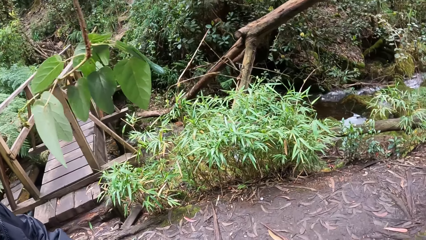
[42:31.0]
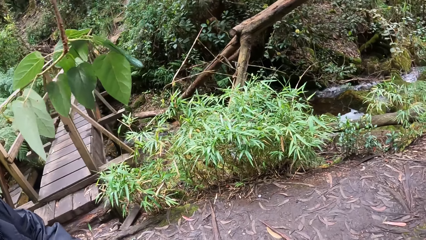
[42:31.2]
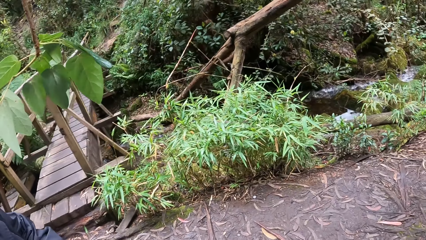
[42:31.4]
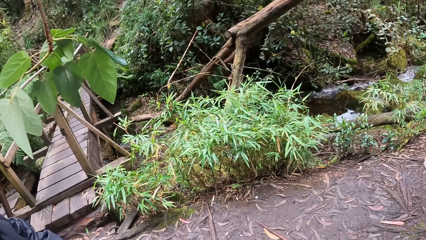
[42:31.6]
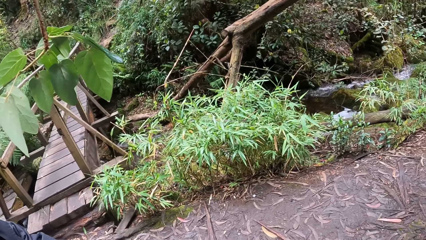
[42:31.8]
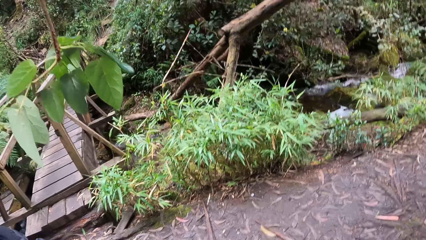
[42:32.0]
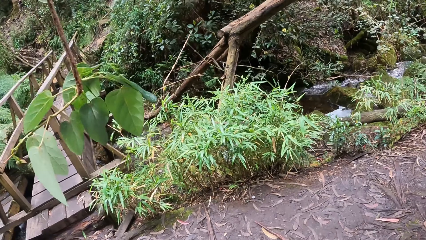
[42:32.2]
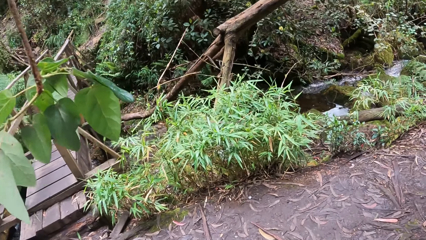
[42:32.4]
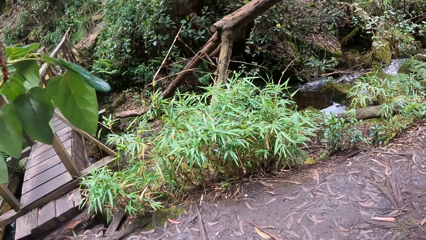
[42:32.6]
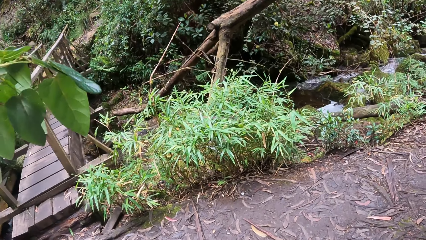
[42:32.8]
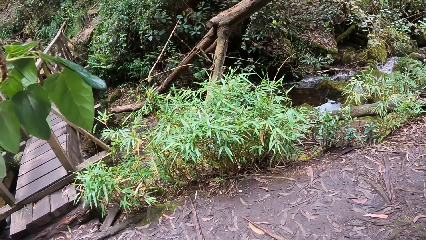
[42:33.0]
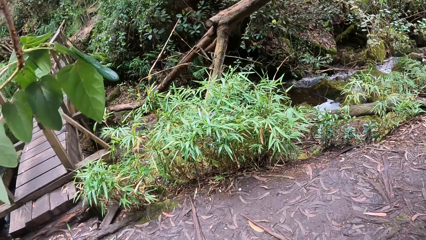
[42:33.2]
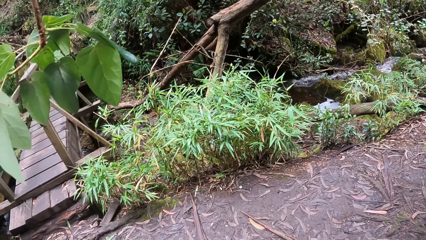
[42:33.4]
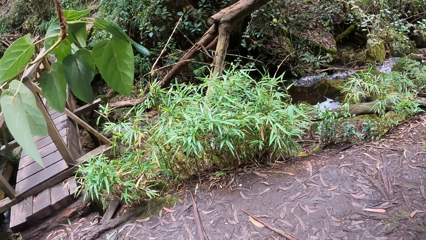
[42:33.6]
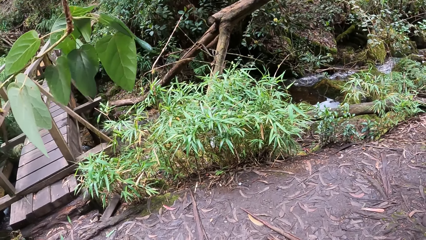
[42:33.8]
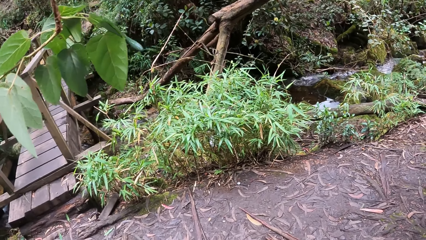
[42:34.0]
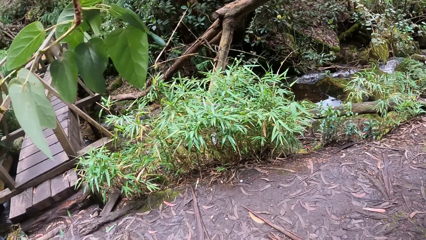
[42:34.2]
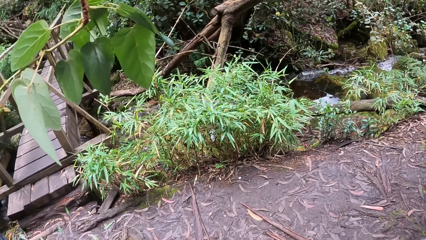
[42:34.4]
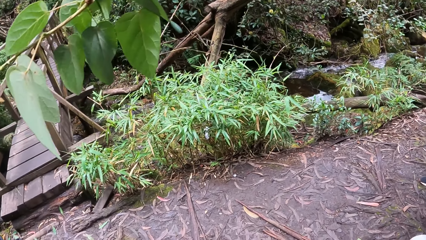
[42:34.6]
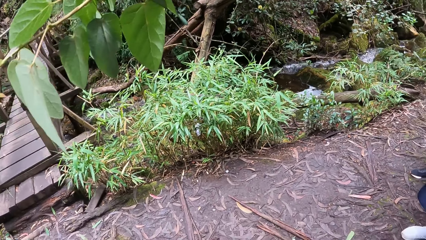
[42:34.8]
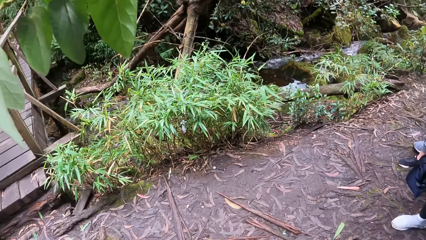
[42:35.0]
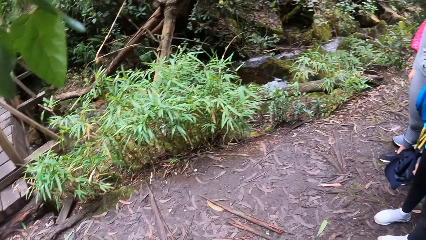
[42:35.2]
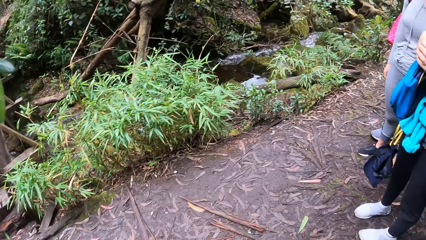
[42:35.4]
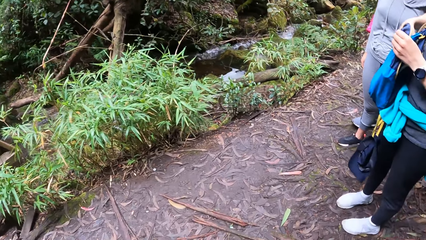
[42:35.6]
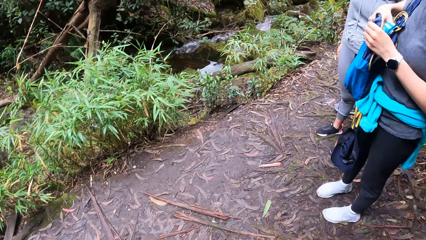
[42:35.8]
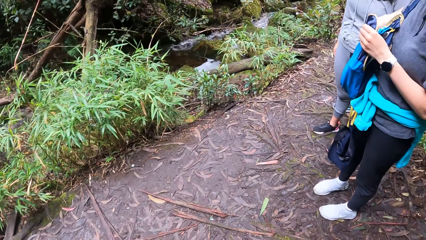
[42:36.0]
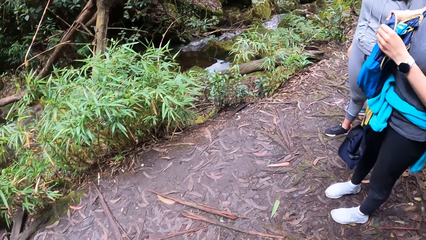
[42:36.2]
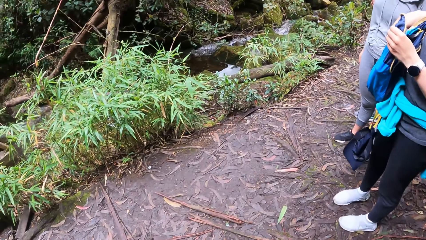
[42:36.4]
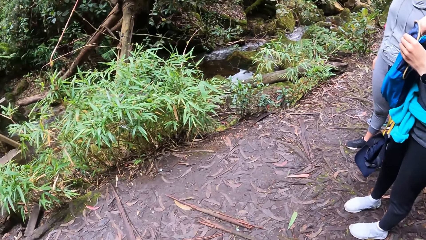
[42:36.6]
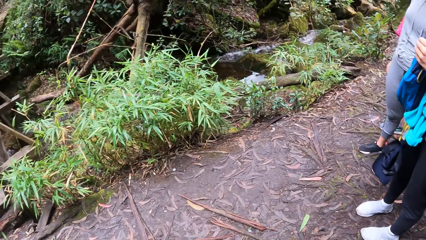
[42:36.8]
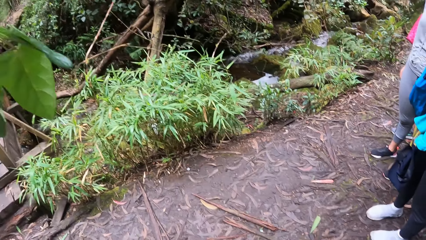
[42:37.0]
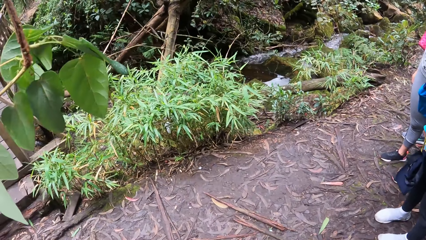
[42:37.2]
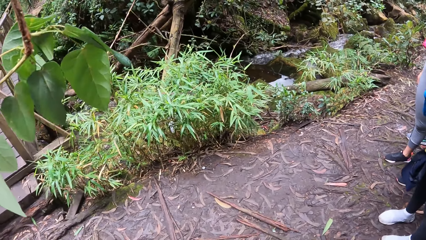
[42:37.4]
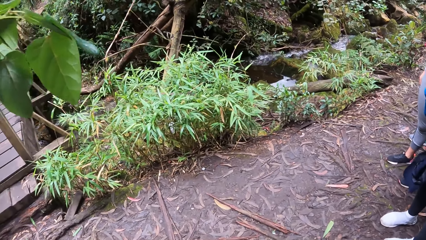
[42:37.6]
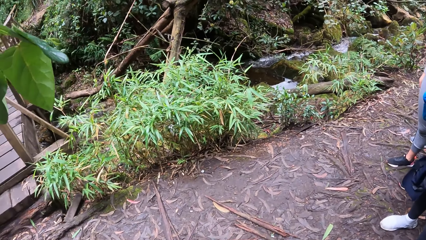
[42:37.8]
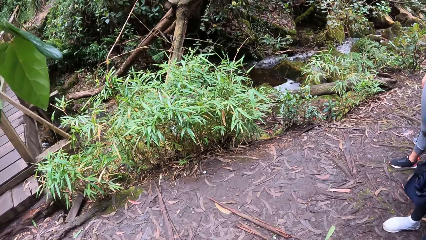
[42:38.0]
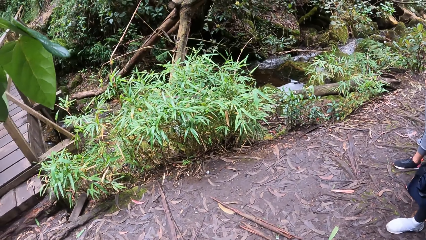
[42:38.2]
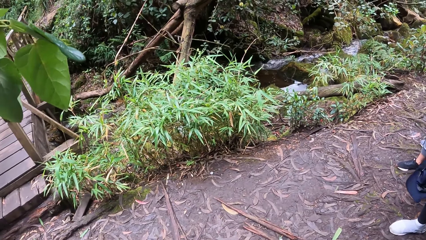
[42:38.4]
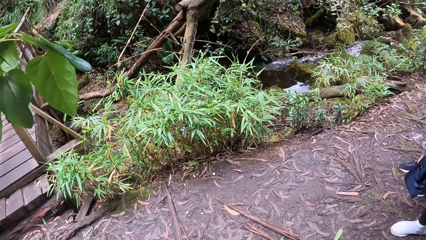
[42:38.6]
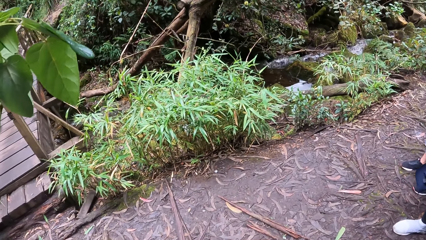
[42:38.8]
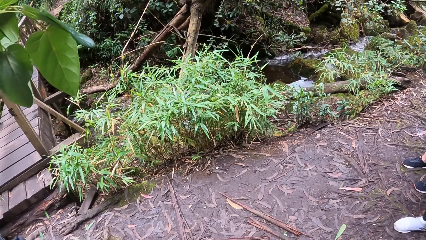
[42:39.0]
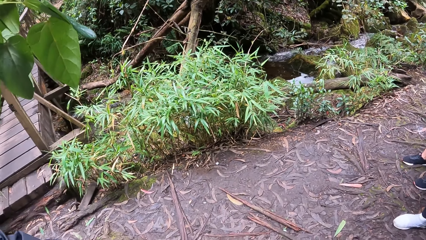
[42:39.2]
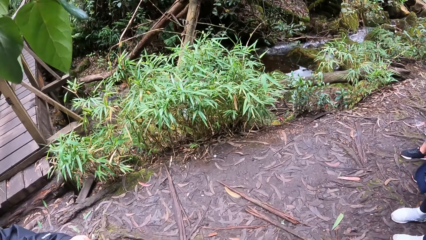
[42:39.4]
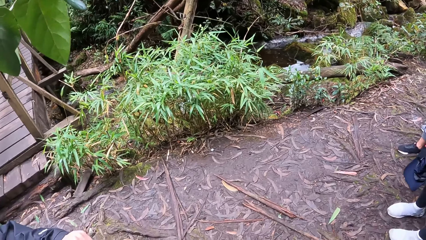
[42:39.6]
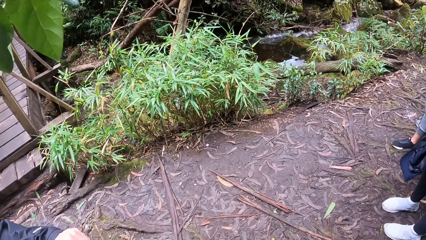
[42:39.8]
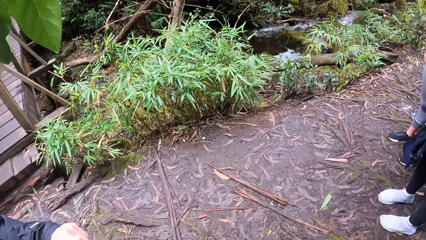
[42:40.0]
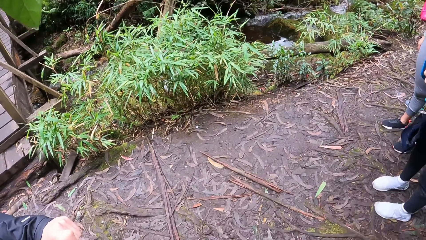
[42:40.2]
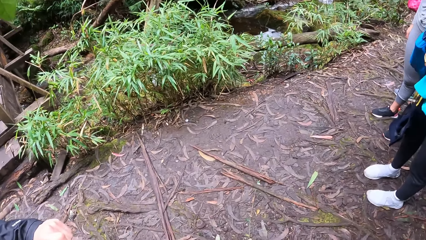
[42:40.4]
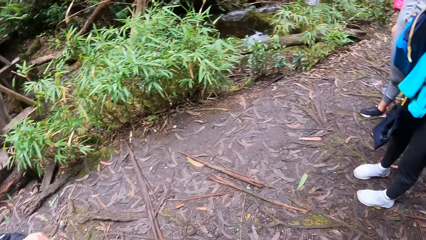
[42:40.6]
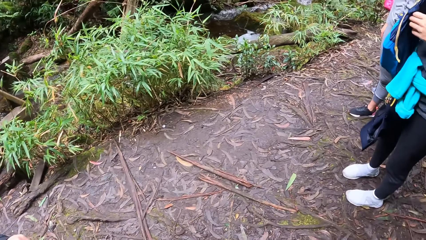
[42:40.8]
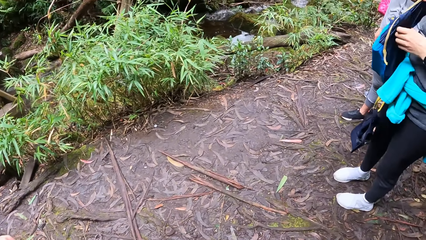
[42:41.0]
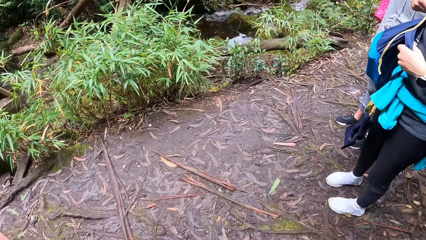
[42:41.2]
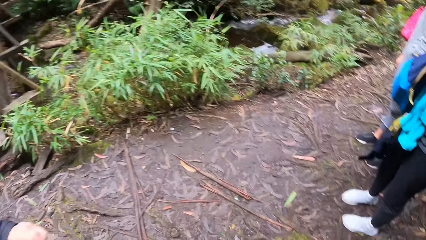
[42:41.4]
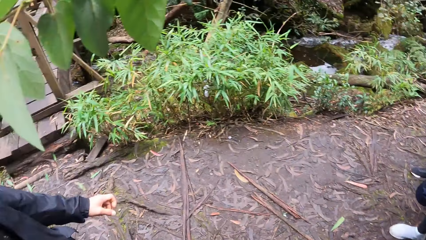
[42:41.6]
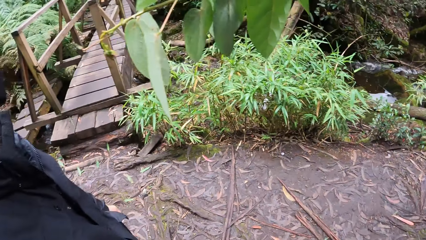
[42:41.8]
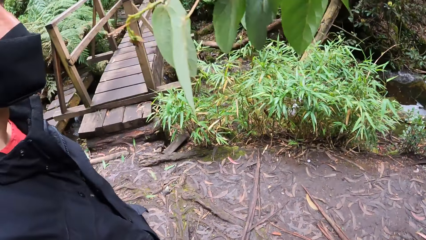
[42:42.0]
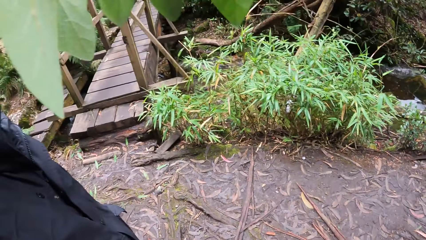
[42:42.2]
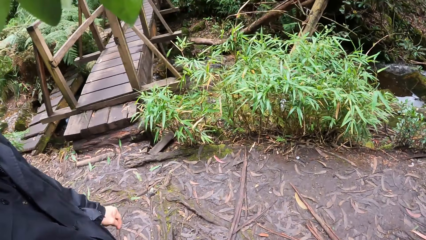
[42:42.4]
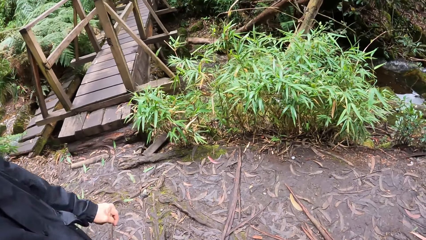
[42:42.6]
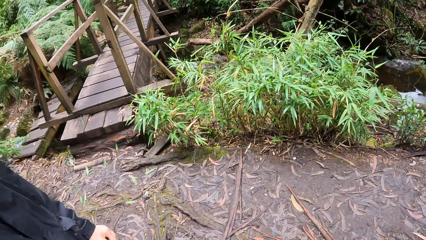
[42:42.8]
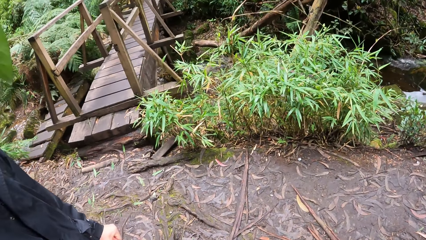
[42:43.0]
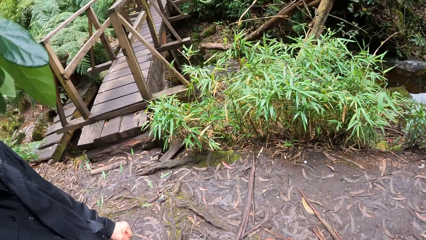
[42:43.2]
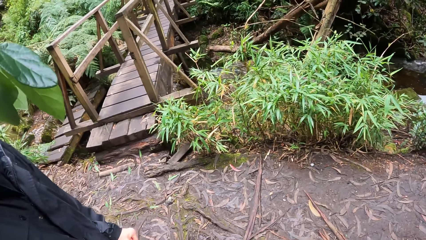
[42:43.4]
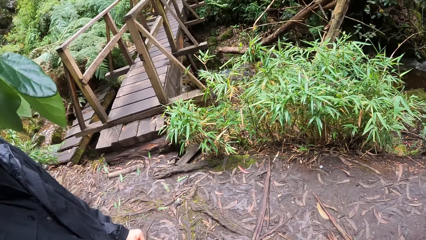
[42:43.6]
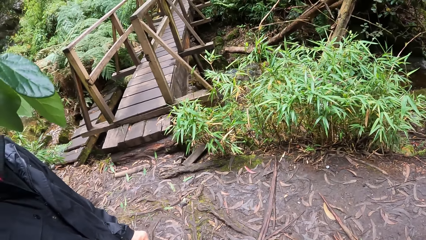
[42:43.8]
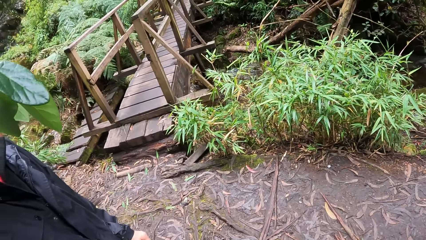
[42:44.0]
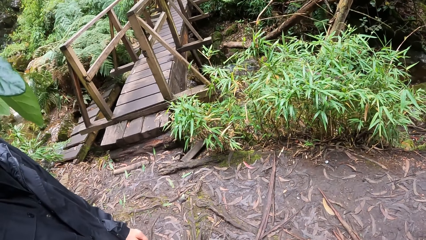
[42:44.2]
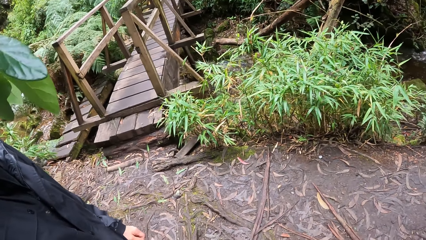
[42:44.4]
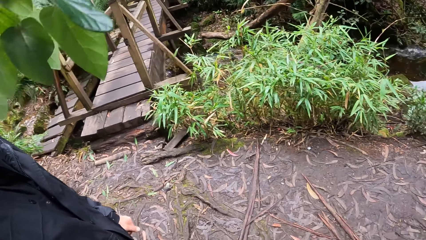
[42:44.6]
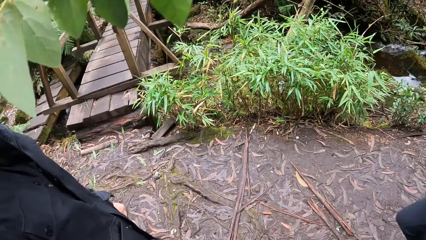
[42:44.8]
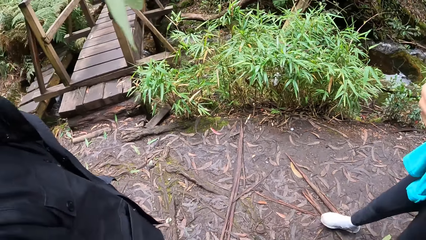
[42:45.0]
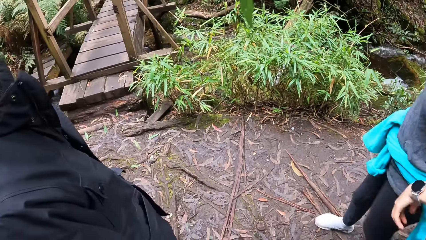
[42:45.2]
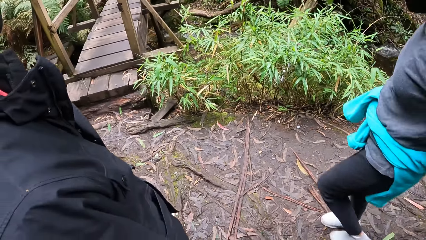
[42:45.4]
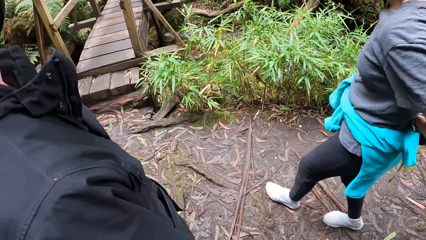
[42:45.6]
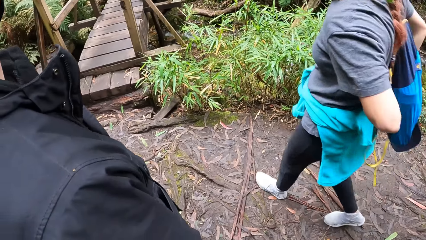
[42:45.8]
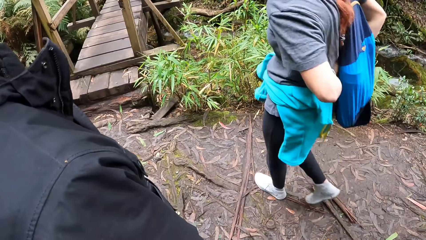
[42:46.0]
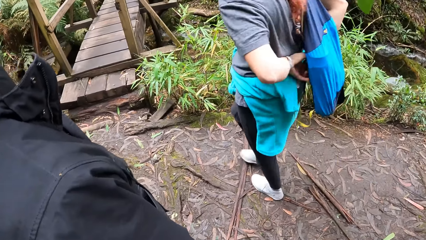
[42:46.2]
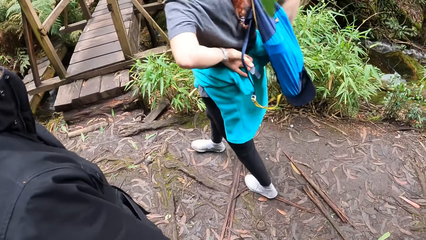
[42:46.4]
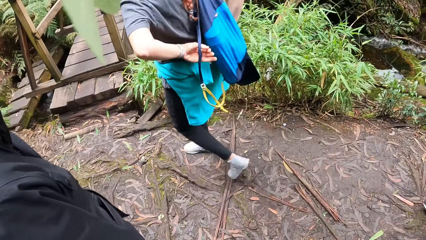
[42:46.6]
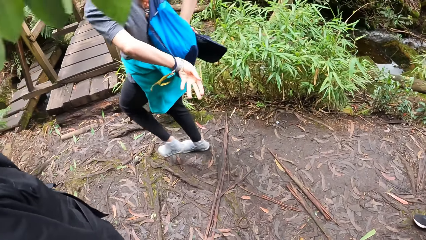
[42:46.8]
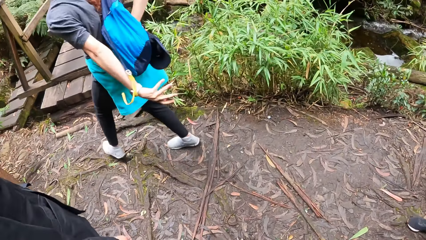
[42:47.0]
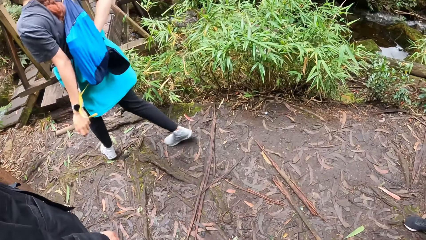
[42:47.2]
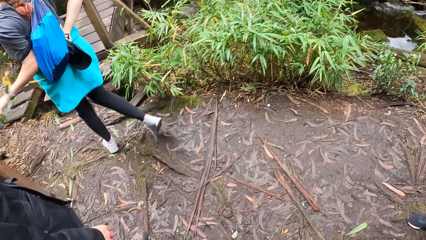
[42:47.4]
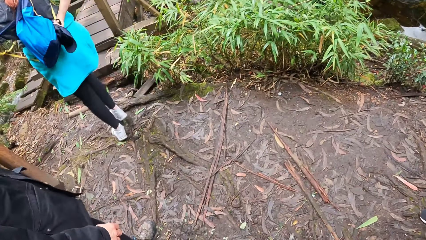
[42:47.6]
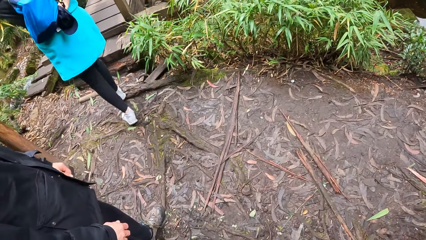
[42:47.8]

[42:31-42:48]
The camera wearer looks round. A person puts a water bottle in a bag. The camera wearer turns to the side. The person walks around.
